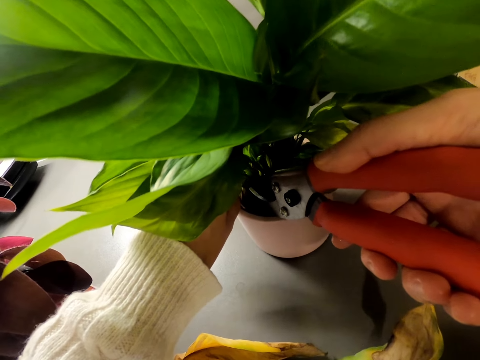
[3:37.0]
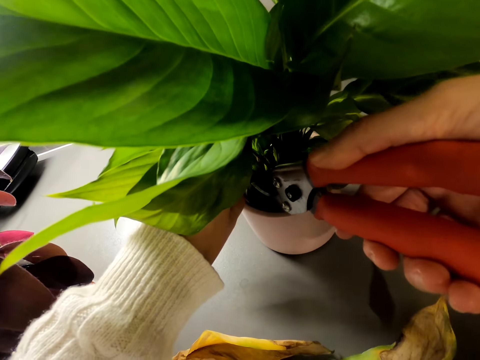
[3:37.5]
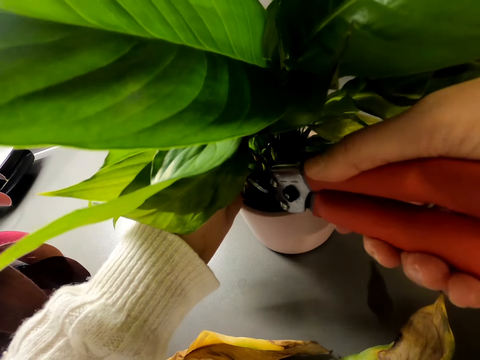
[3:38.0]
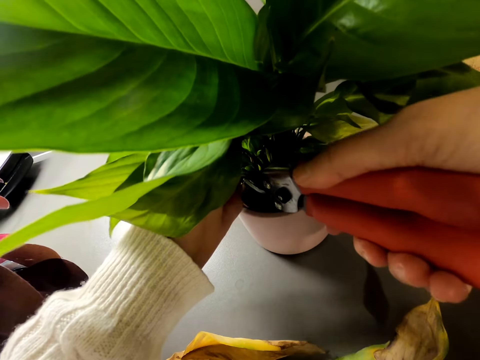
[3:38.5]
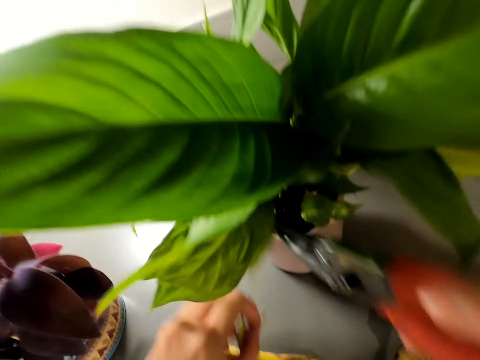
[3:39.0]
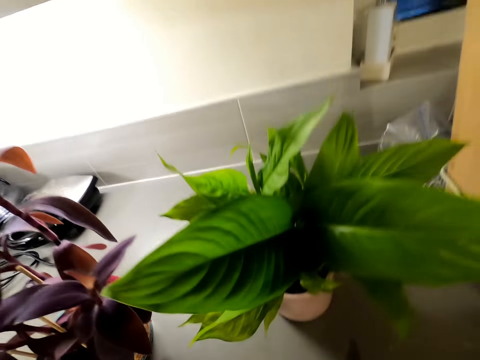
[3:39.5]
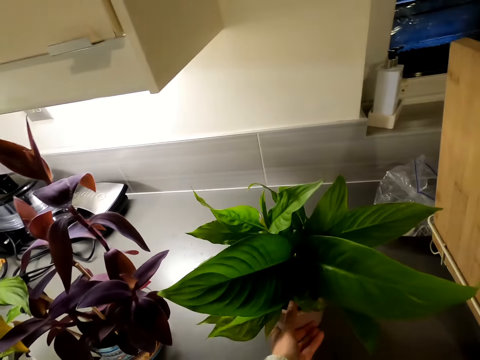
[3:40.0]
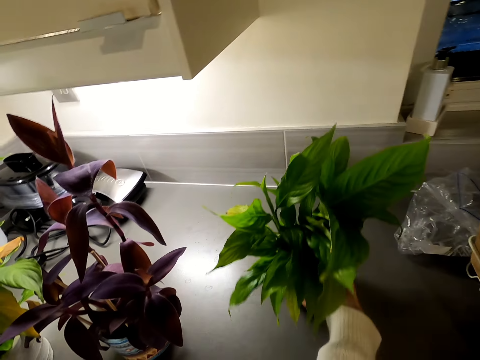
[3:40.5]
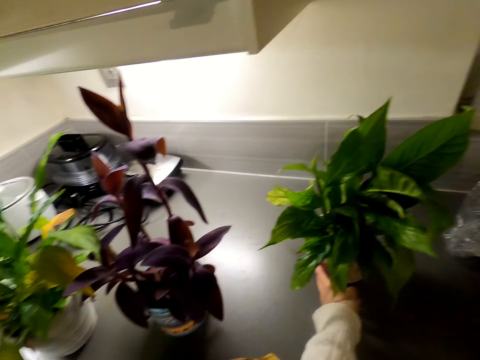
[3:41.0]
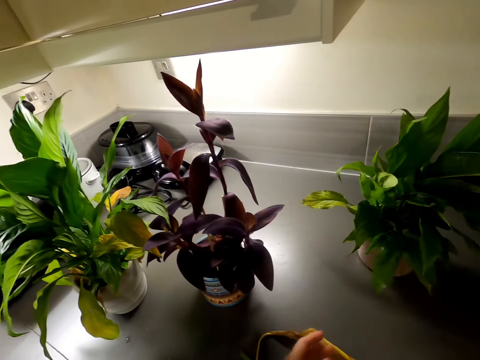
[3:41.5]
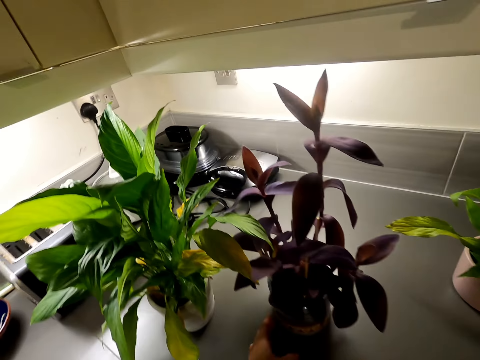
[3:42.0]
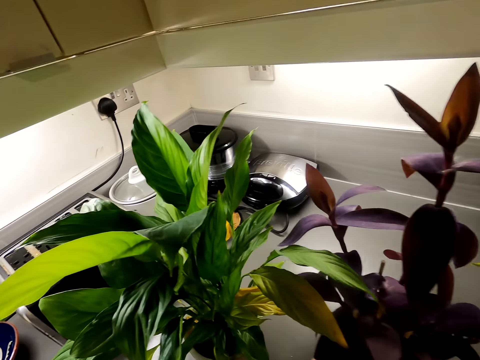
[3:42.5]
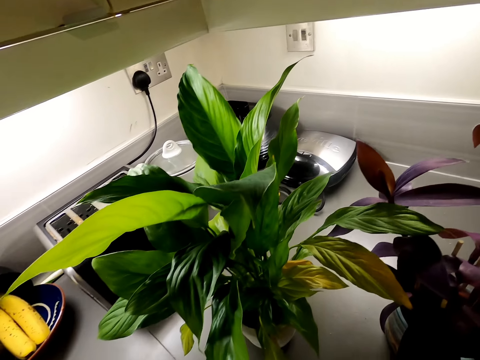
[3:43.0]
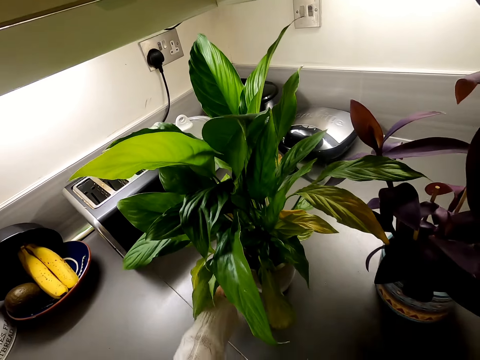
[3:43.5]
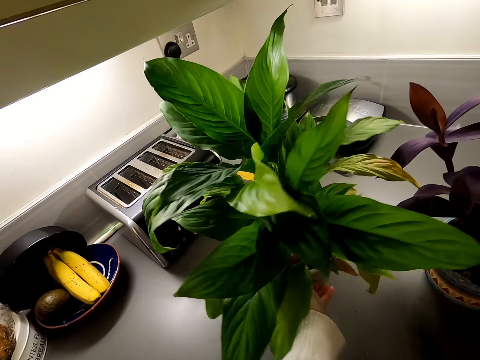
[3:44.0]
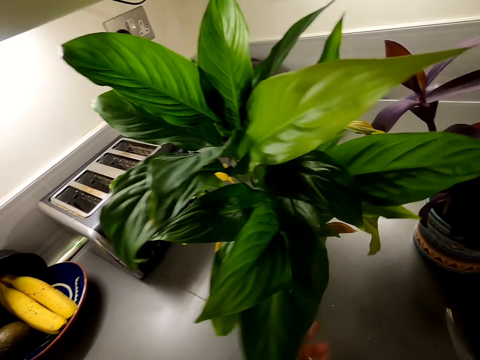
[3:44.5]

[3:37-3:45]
The camera wearer rotates the house plant on the countertop. They tilt the flower pot, move the flower pot and stand on the floor. They tilt another flower pot. They rotate the house plant on the countertop. They tilt another flower pot.

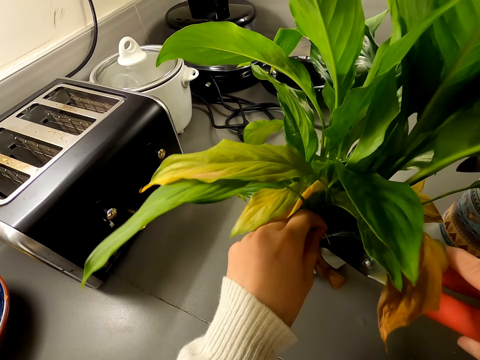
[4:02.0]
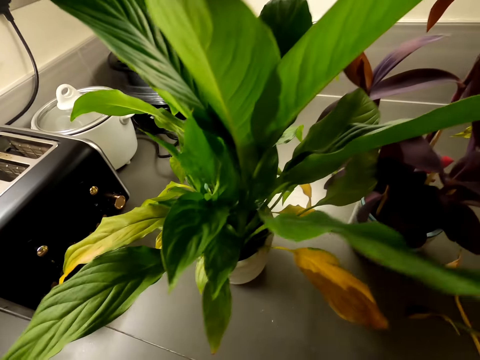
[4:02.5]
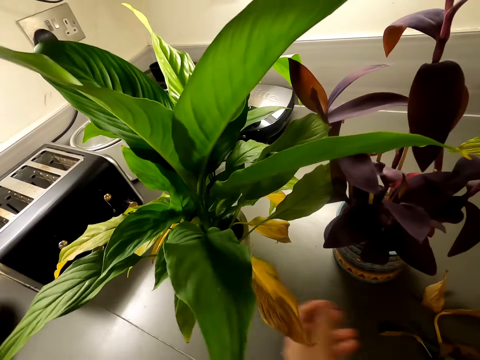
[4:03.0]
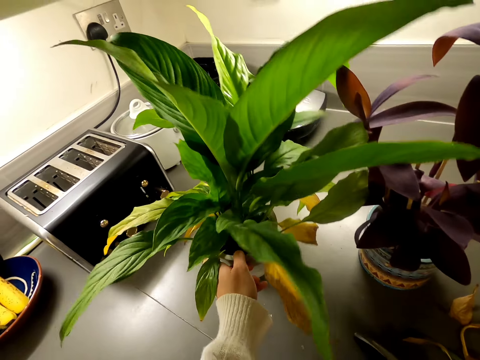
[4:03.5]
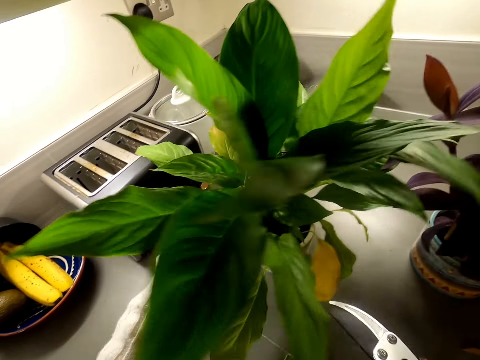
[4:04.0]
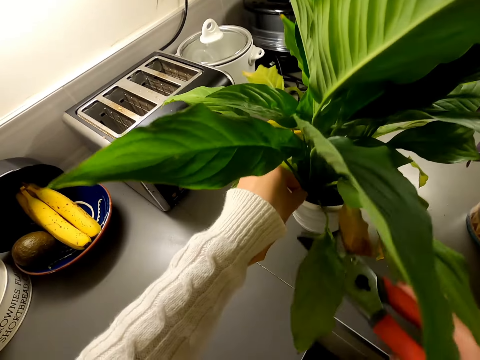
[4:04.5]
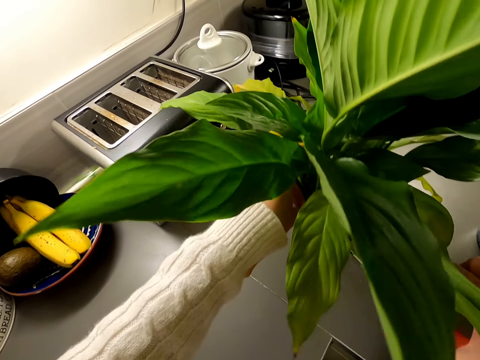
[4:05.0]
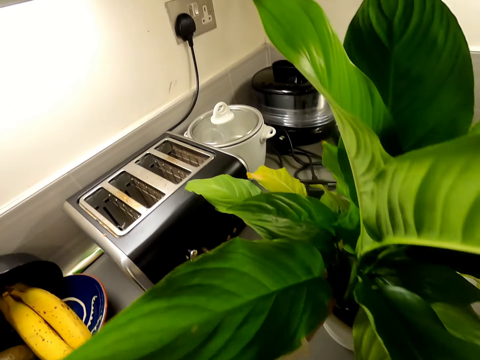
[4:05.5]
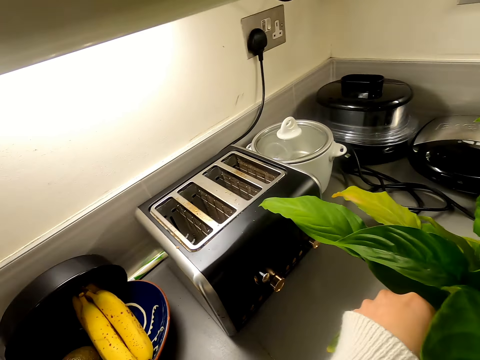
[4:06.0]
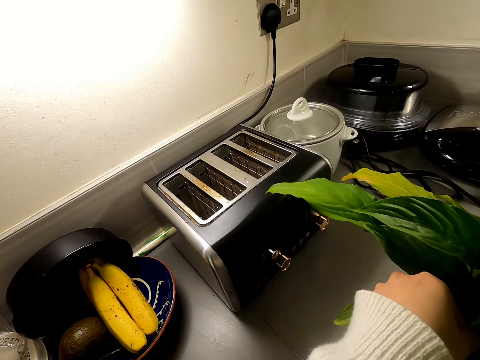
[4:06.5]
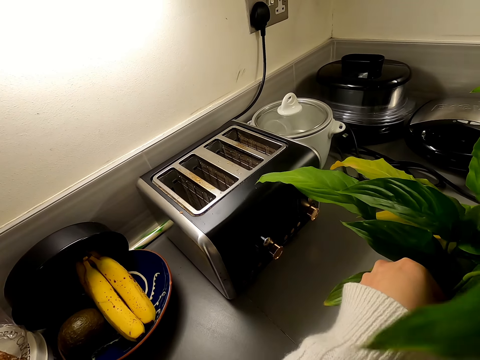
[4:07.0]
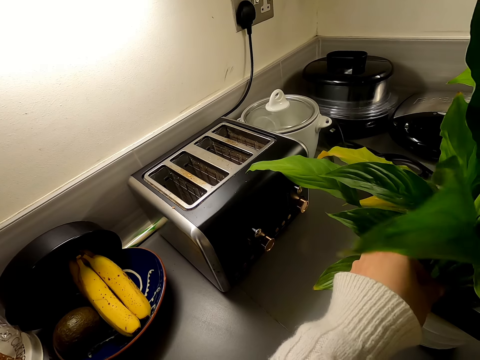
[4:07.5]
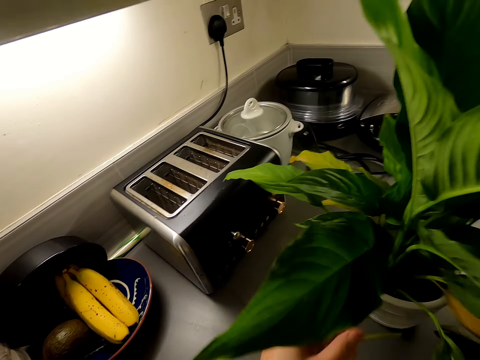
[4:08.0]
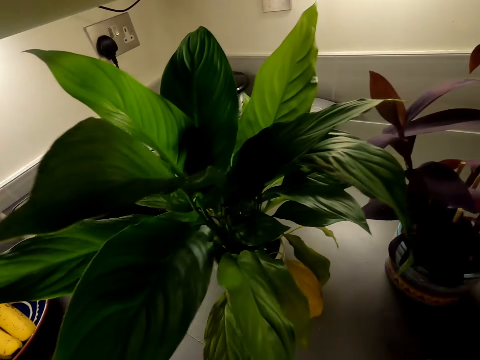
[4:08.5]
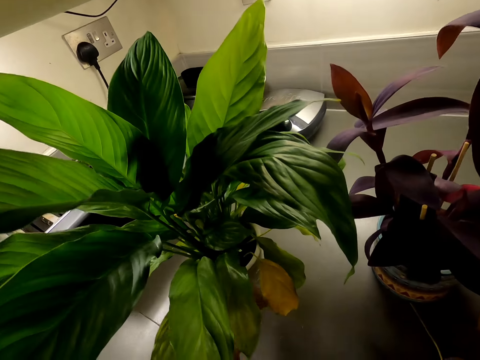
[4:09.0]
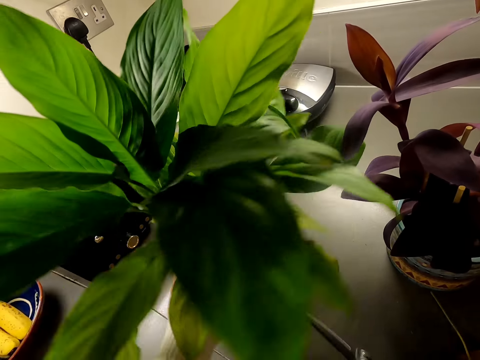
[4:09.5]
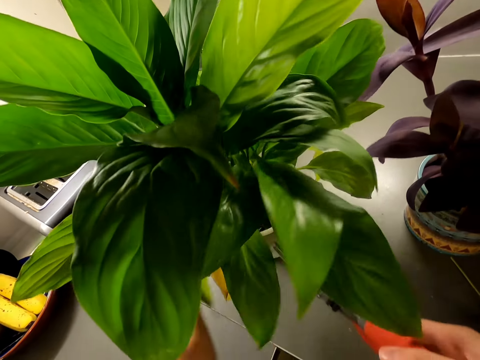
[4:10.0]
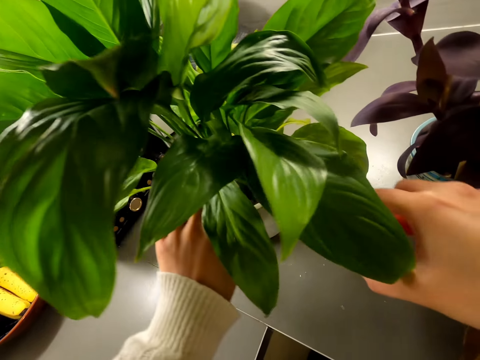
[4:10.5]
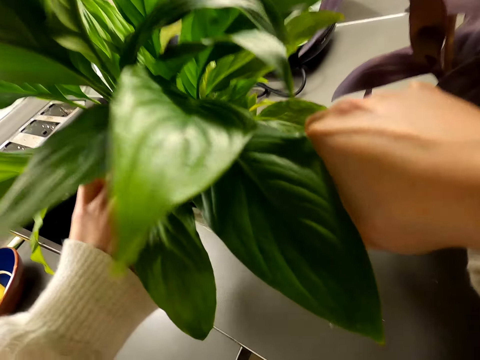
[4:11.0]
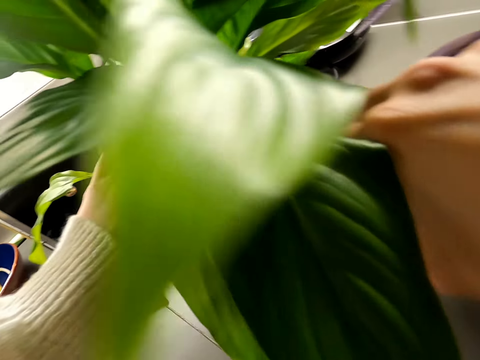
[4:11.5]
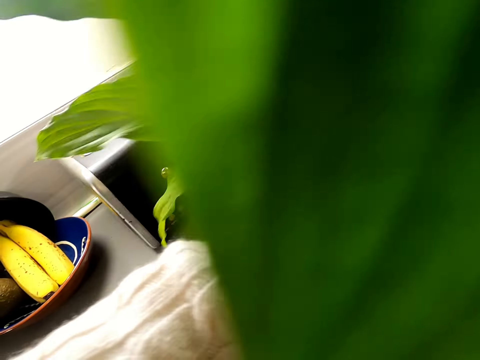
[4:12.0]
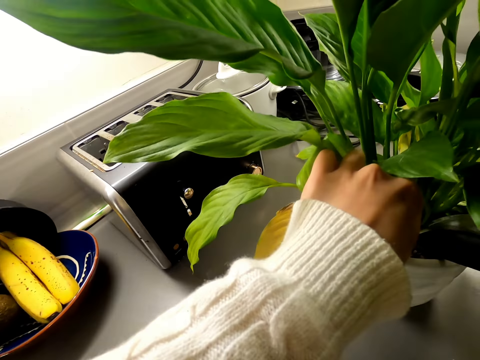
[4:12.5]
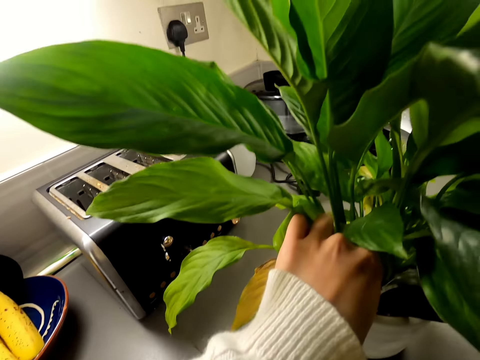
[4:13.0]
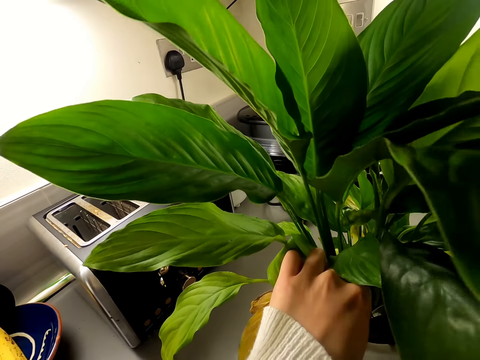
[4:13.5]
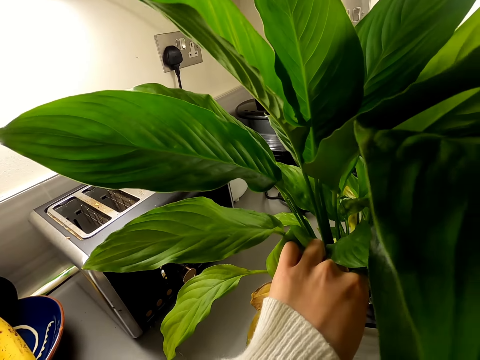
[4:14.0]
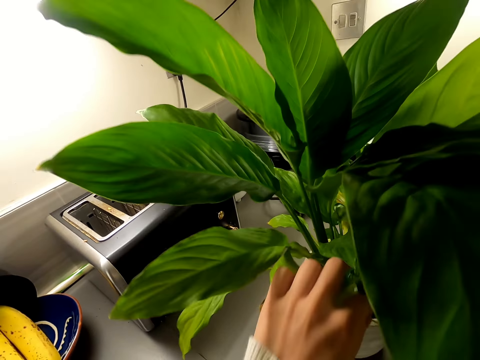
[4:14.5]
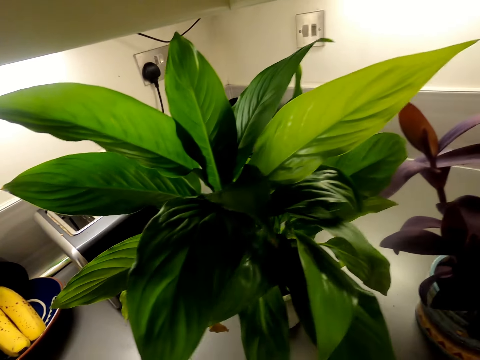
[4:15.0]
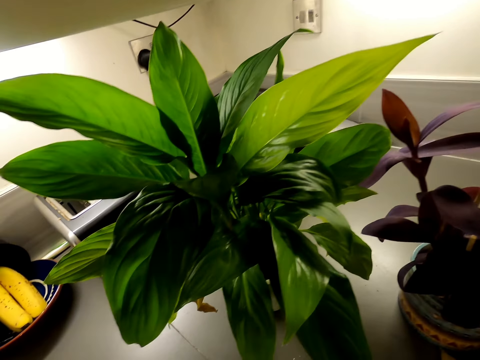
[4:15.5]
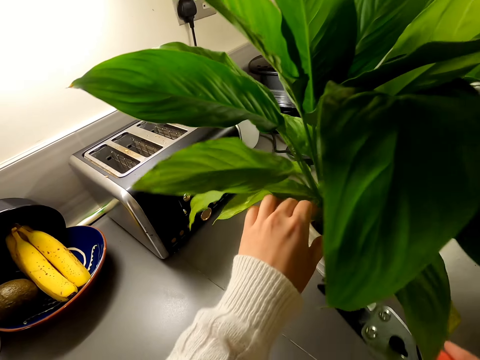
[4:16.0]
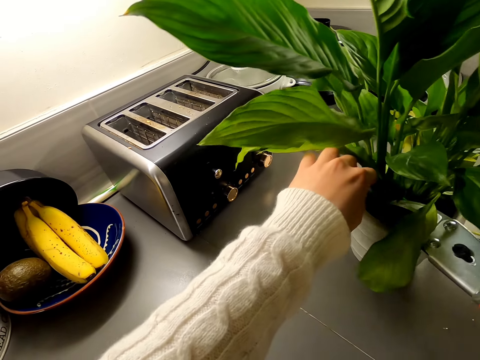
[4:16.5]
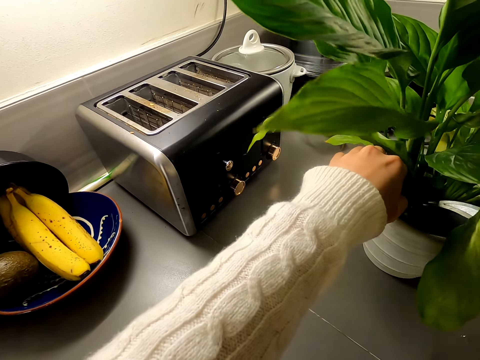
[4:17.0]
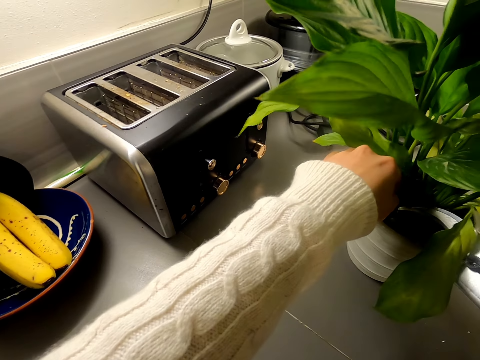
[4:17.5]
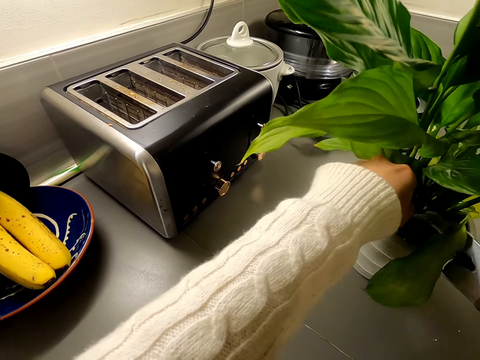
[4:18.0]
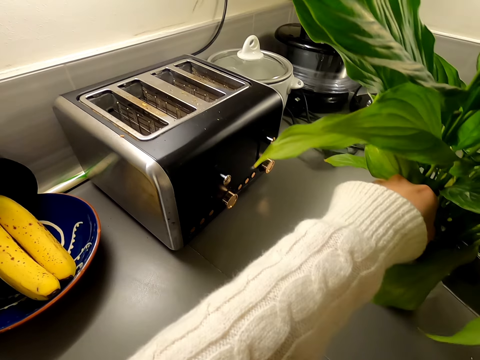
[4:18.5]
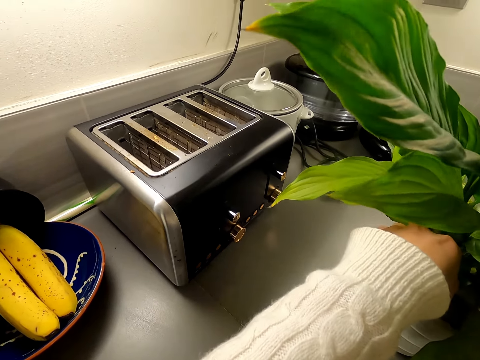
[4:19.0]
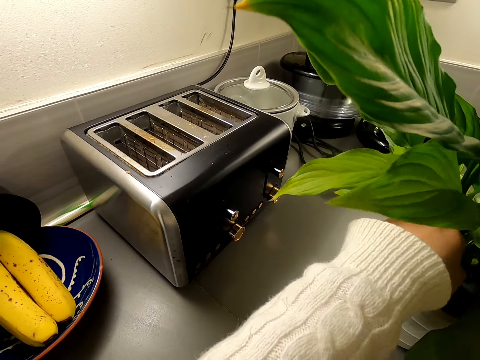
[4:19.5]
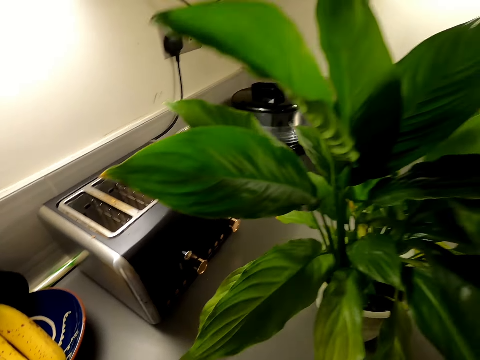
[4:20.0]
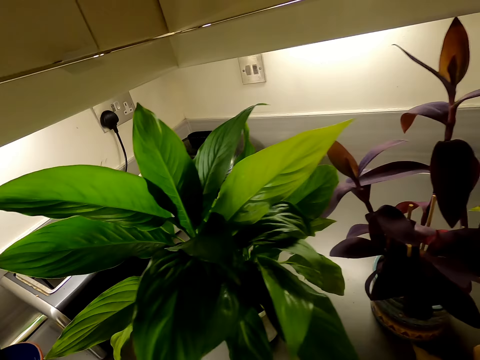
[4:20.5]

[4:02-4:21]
The camera wearer throws the dead flower on the kitchen slab. They rotate the house plant on the countertop. They tilt the flower pot. They cut more dead flower with a pair of scissors. They tilt the flower pot. They cut the dead flower plant. They put the dead flower plant on the slab. They cut the dead flower plant.
